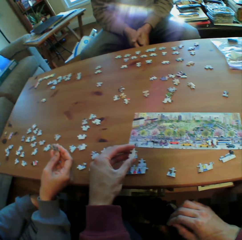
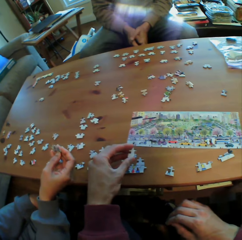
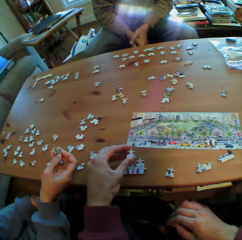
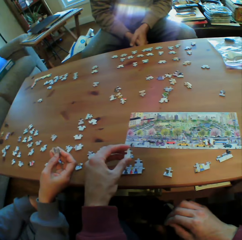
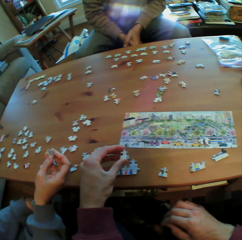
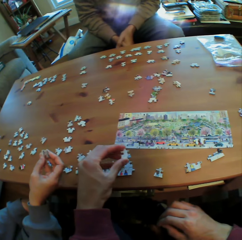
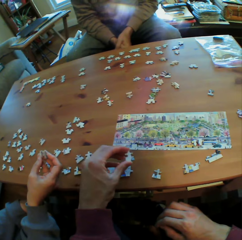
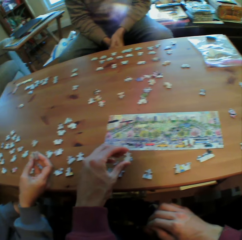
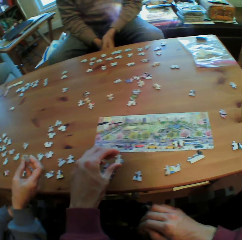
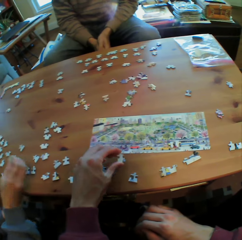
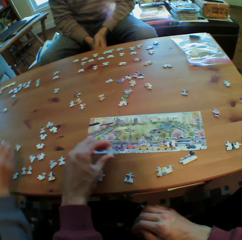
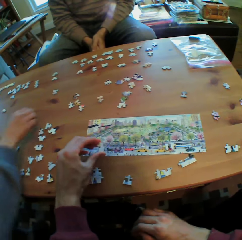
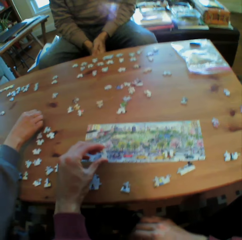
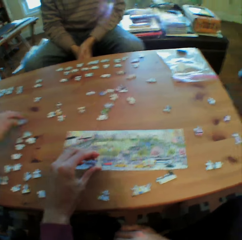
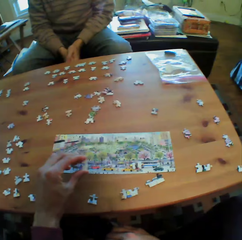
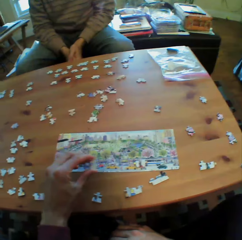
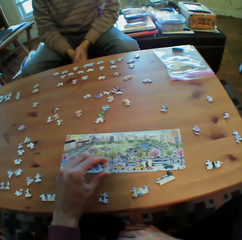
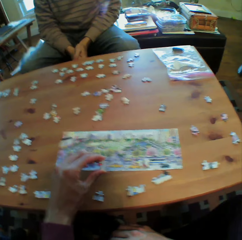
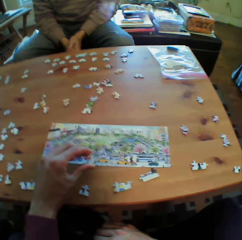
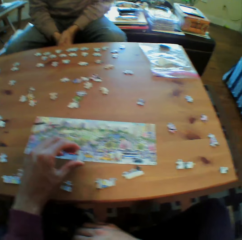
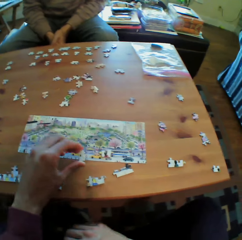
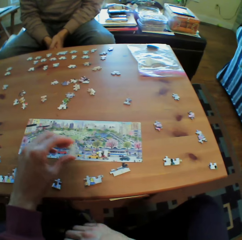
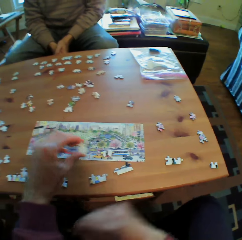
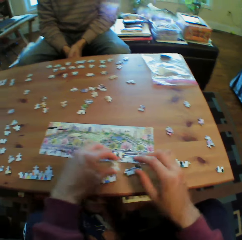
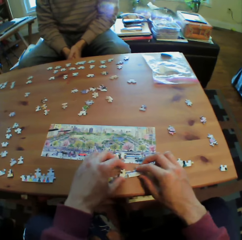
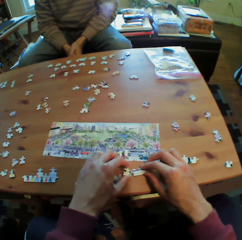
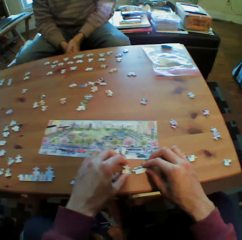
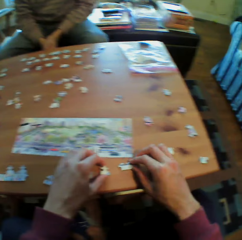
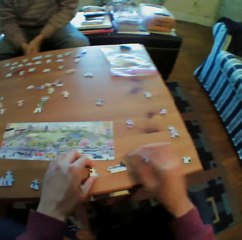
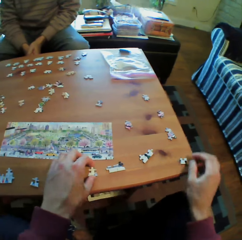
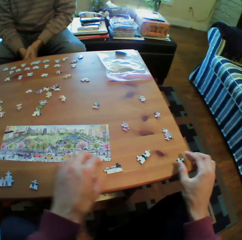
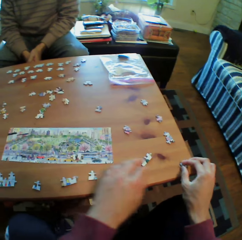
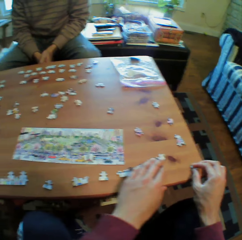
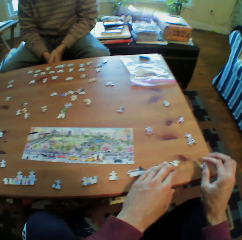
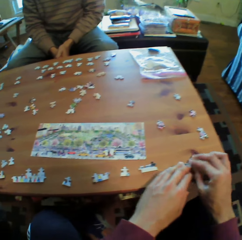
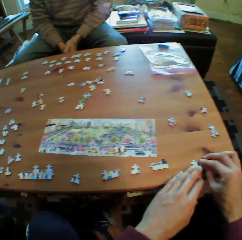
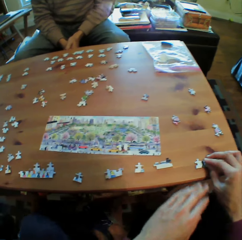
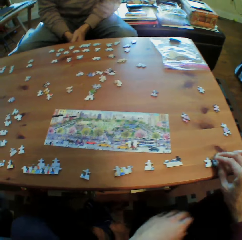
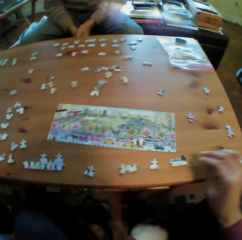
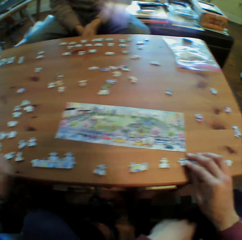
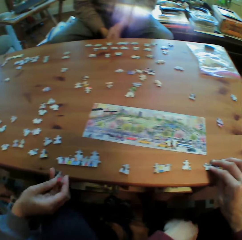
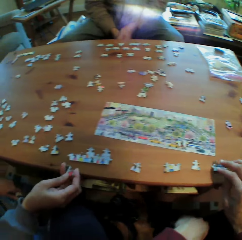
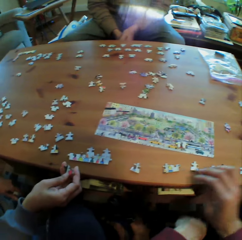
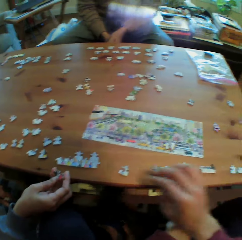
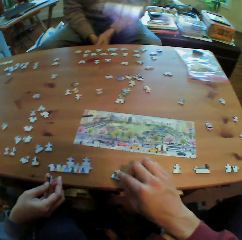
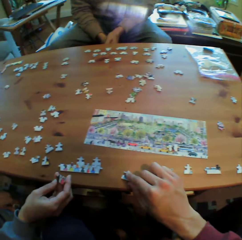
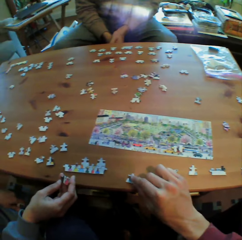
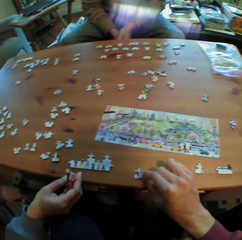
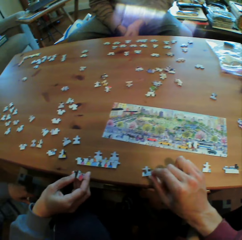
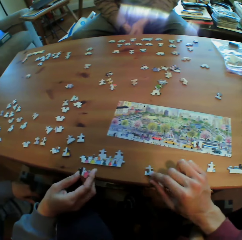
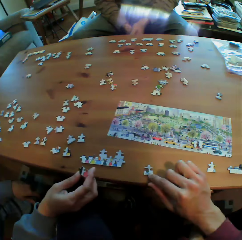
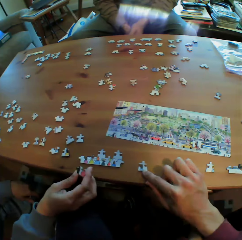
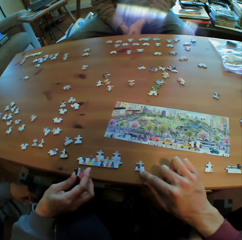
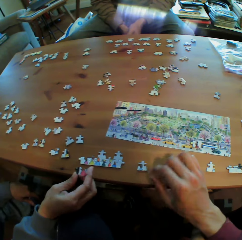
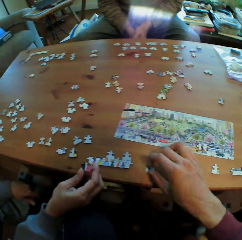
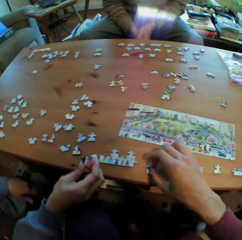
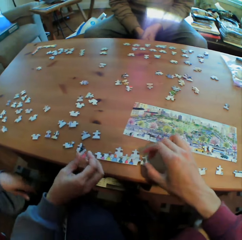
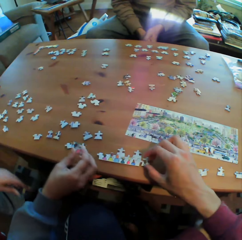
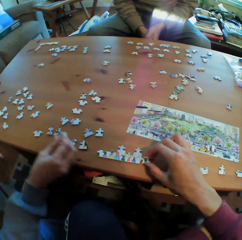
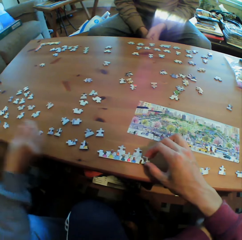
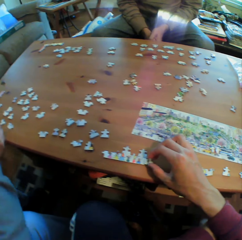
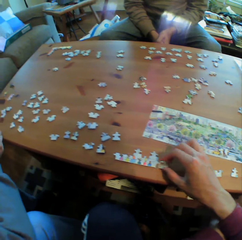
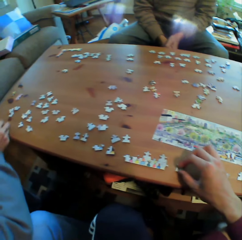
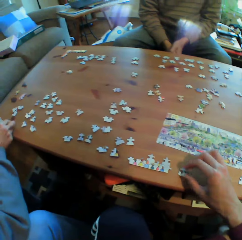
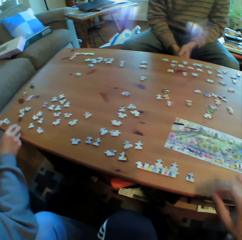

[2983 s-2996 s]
A man holds his hands together.

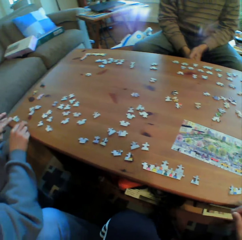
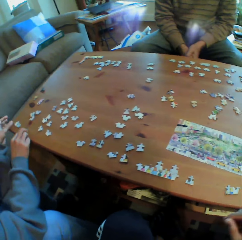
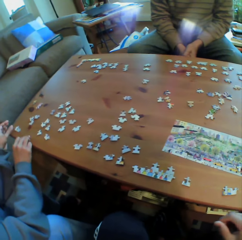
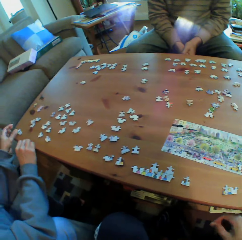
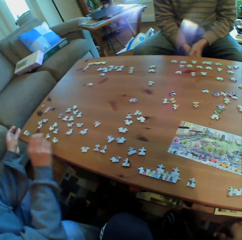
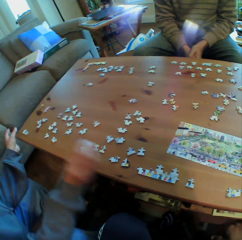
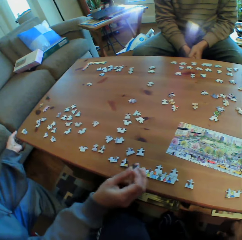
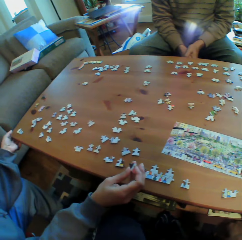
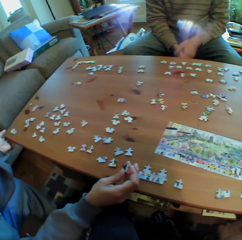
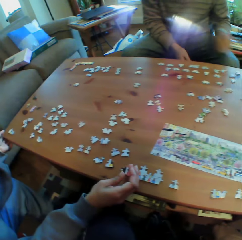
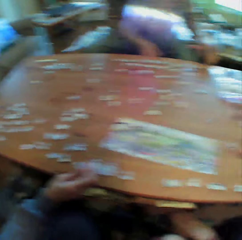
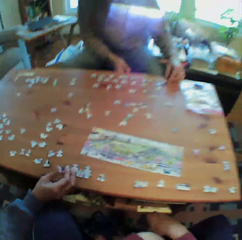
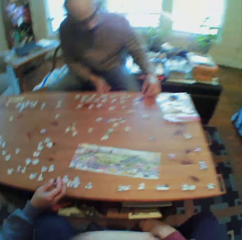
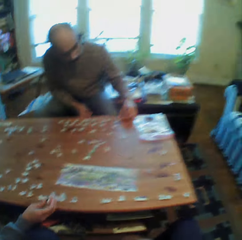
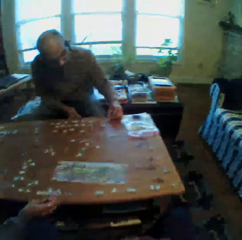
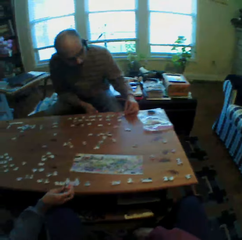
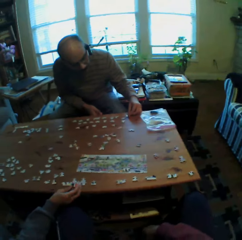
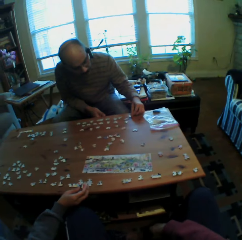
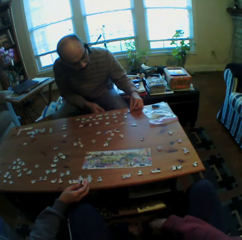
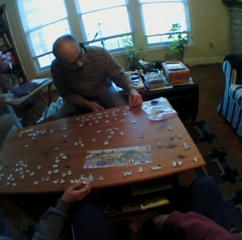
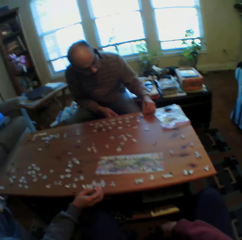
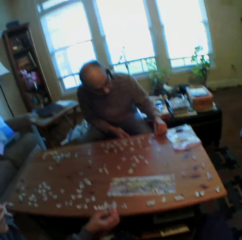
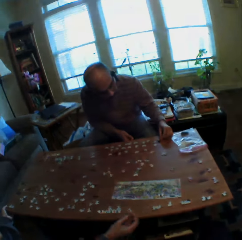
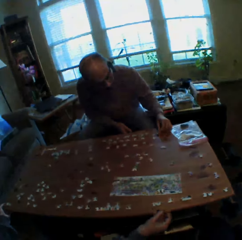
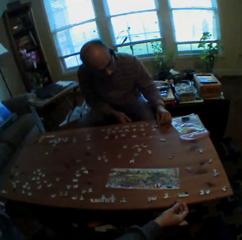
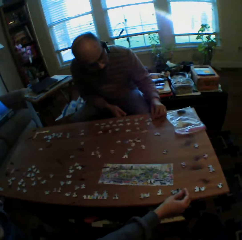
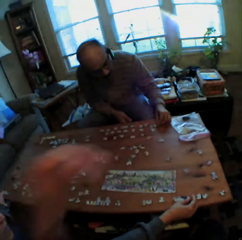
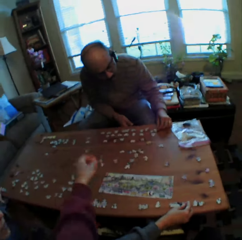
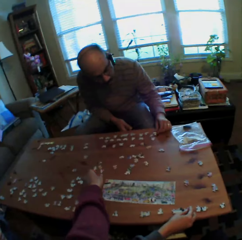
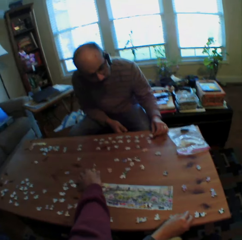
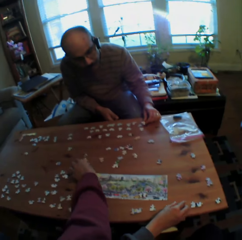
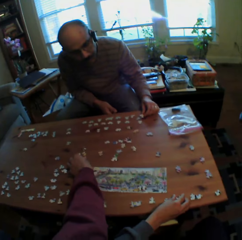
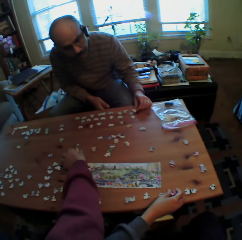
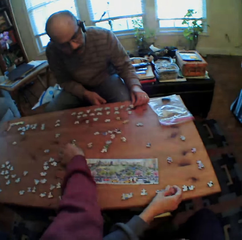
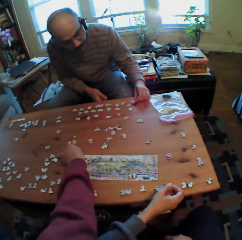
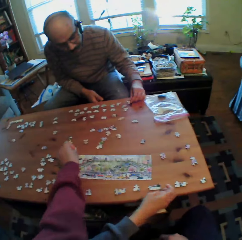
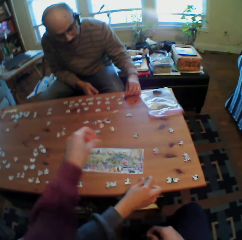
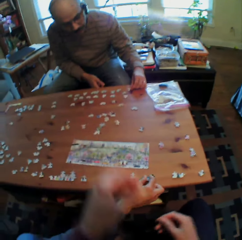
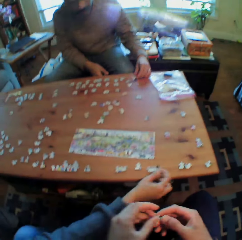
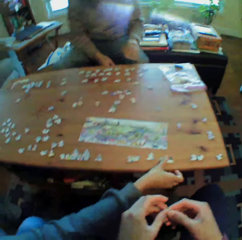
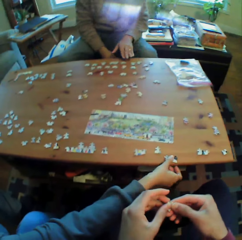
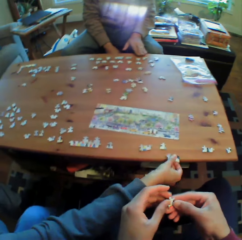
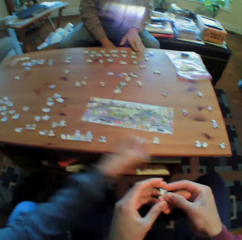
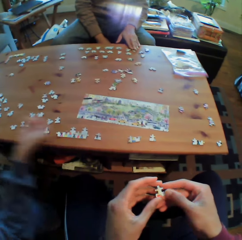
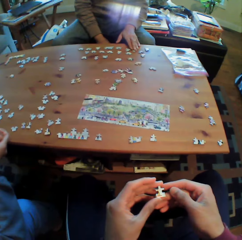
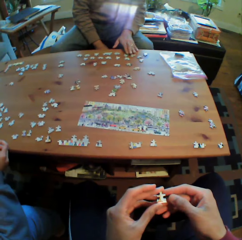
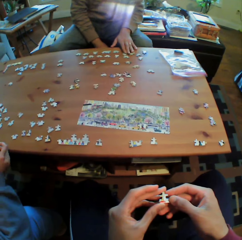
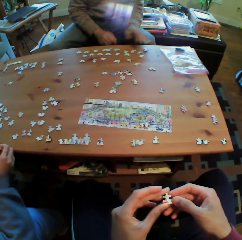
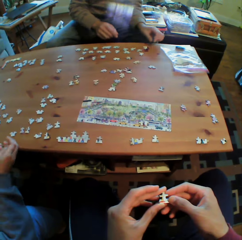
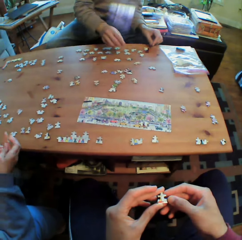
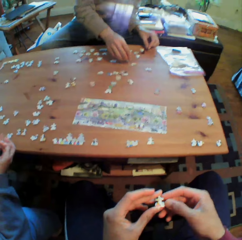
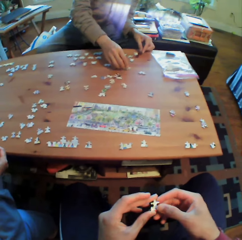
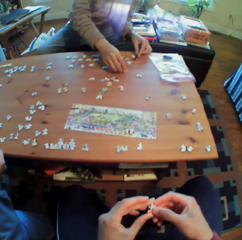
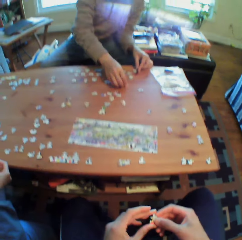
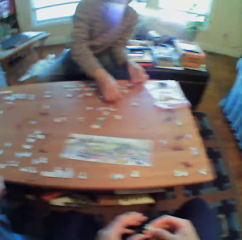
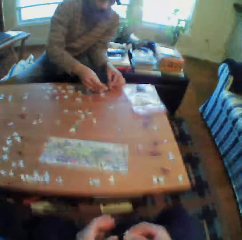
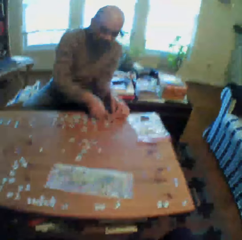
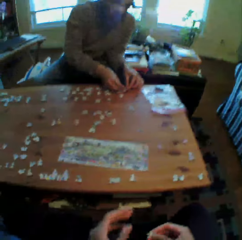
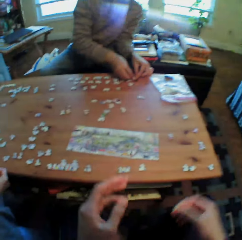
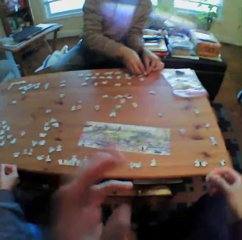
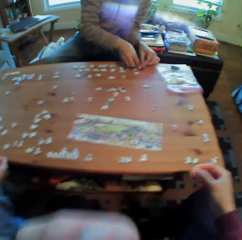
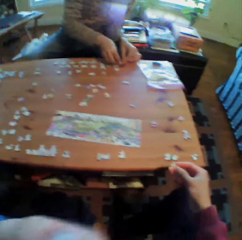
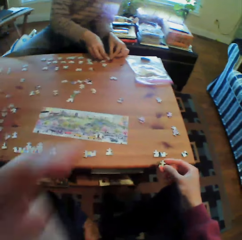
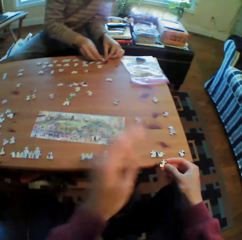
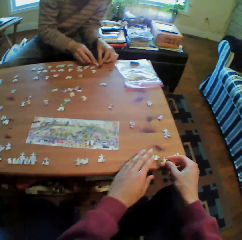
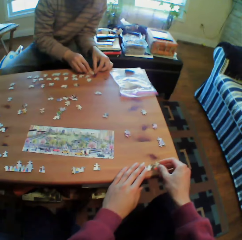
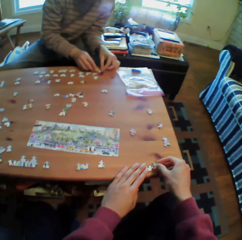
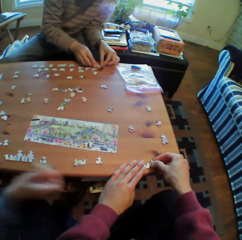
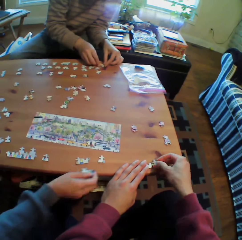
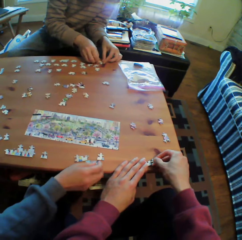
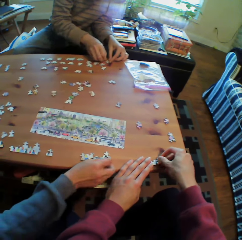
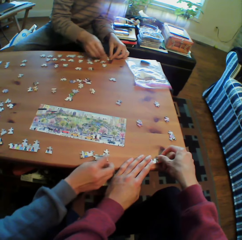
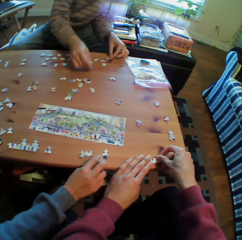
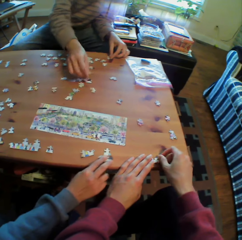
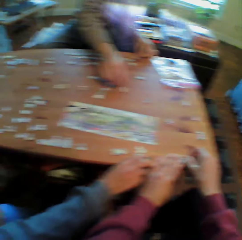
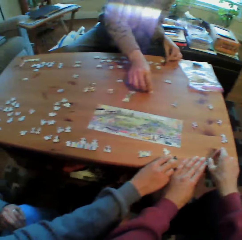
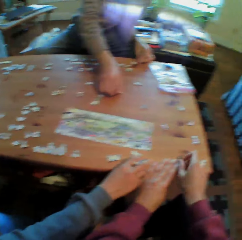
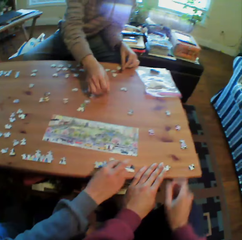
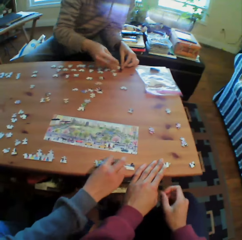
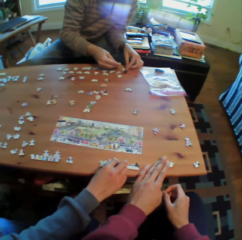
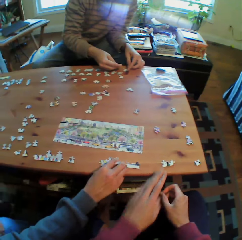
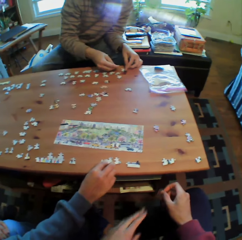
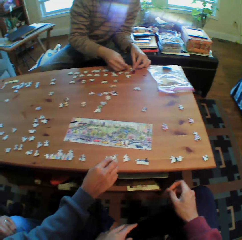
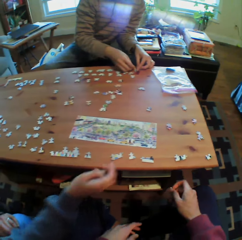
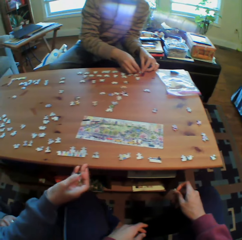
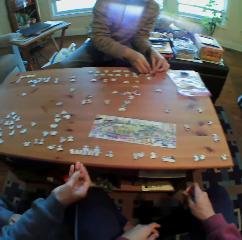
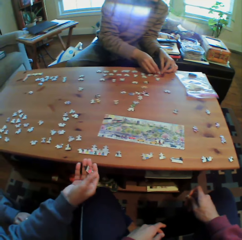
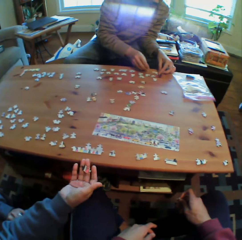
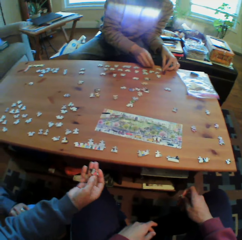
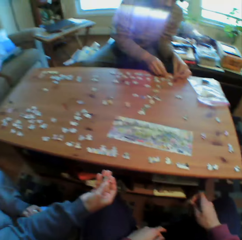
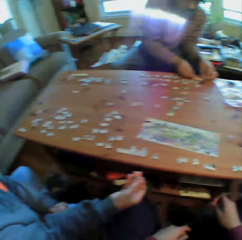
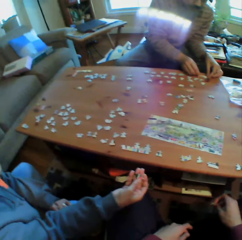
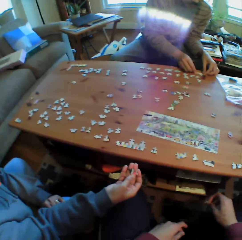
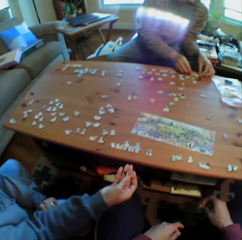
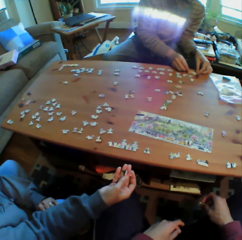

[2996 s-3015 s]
A man arranges puzzles on the table. The camera wearer talks to someone. He picks a puzzle from the table and holds the puzzle with both hands. He adjusts the camera. He arranges puzzles on the table. He puts his hands on his legs.
